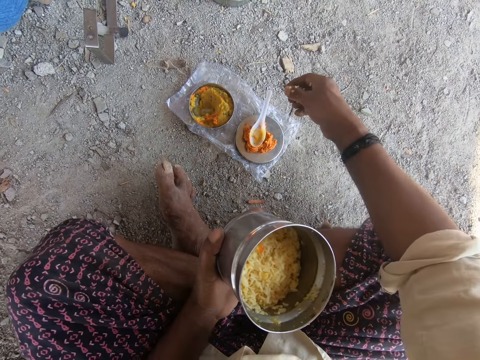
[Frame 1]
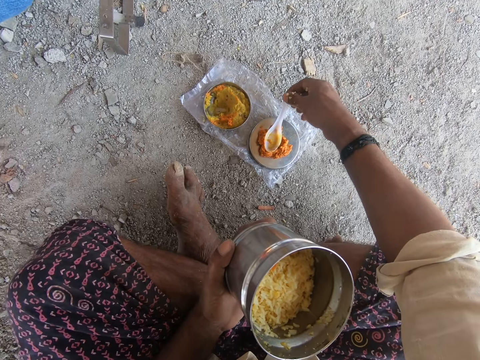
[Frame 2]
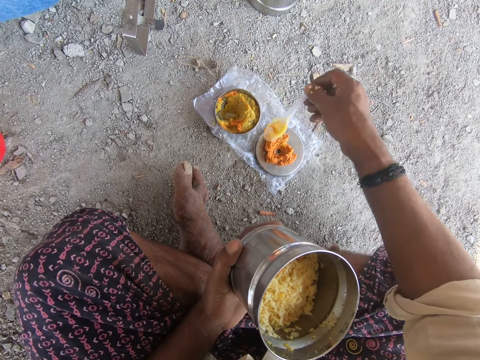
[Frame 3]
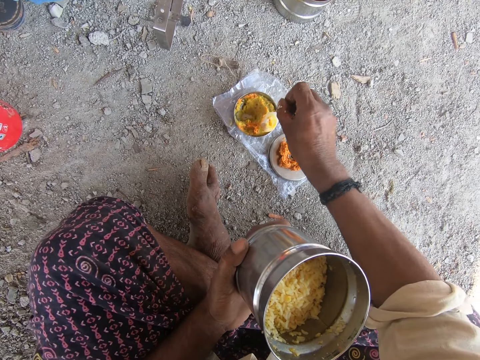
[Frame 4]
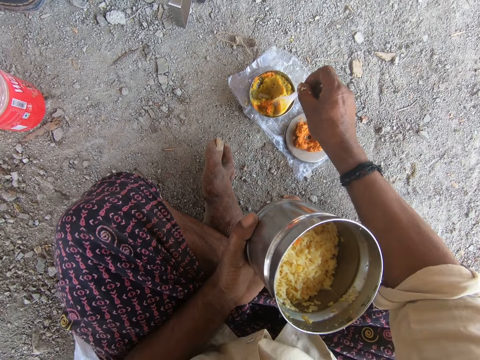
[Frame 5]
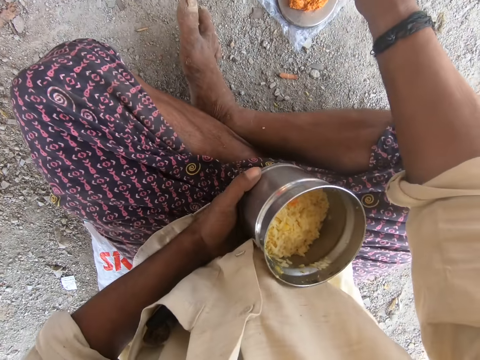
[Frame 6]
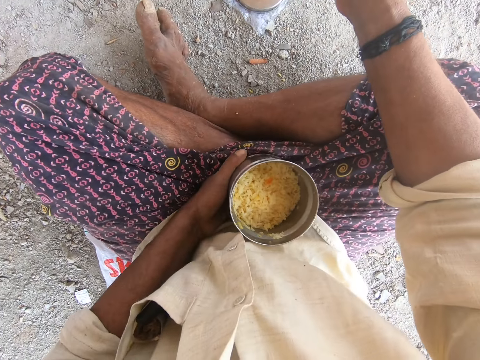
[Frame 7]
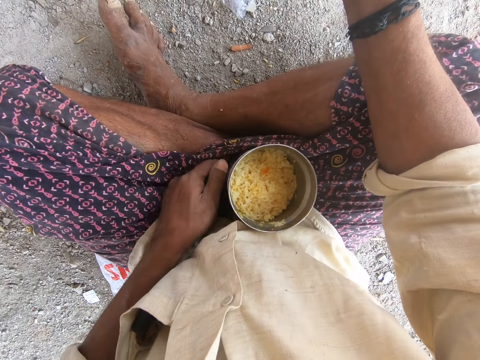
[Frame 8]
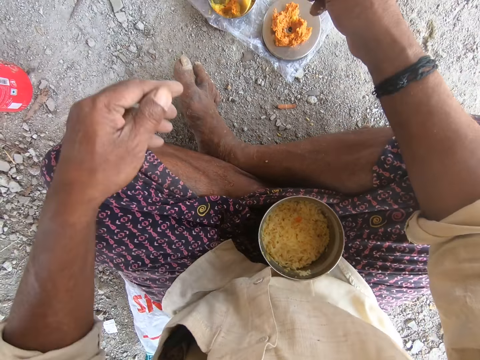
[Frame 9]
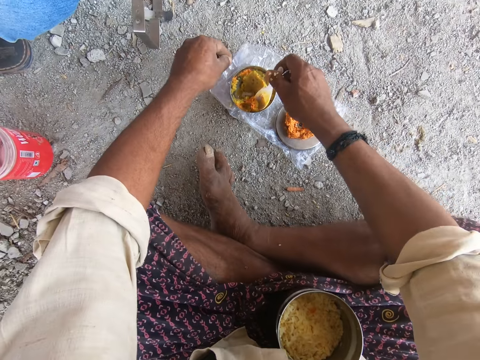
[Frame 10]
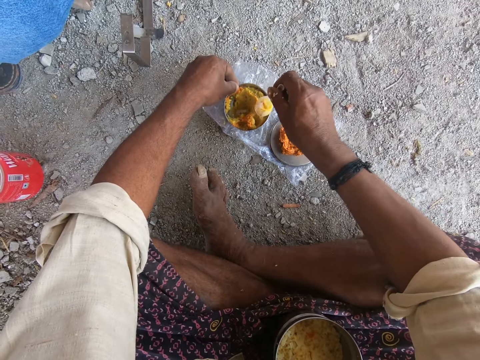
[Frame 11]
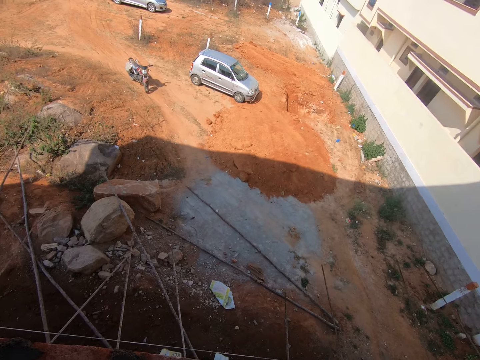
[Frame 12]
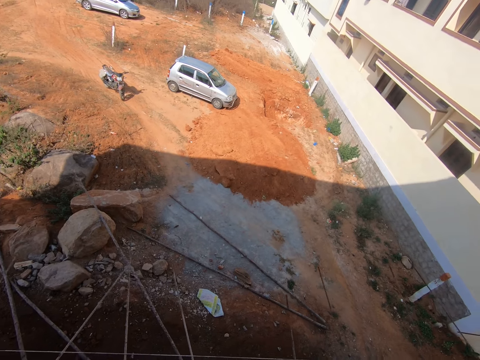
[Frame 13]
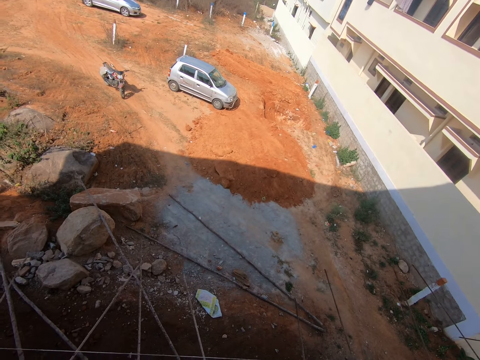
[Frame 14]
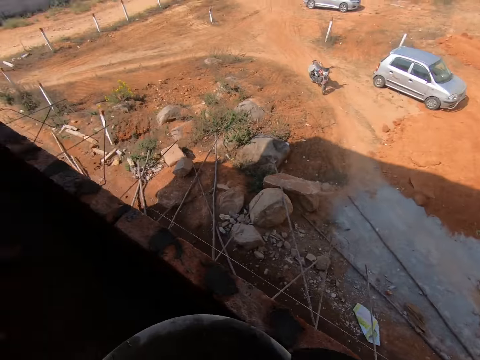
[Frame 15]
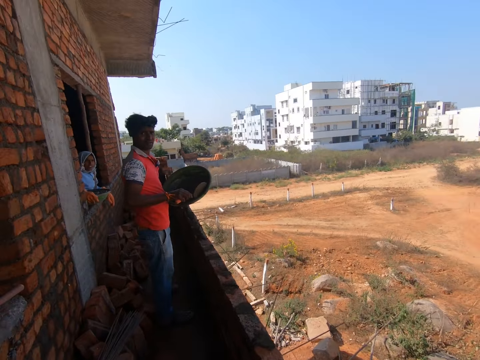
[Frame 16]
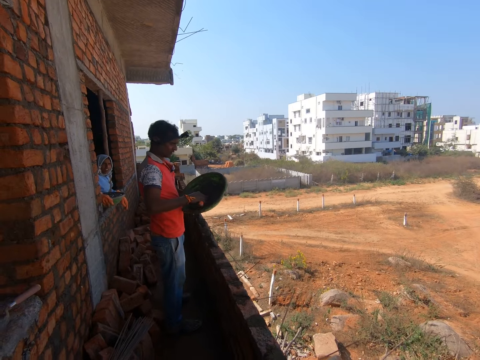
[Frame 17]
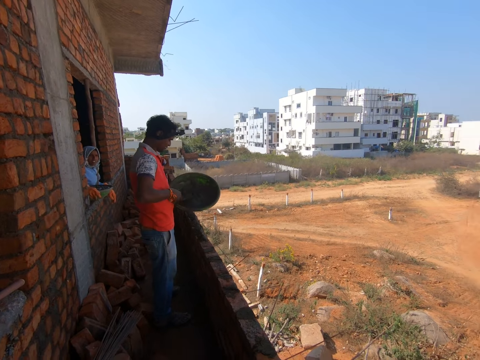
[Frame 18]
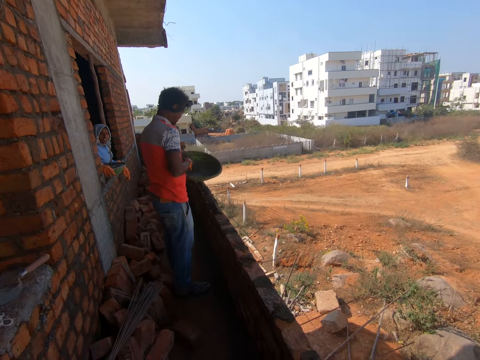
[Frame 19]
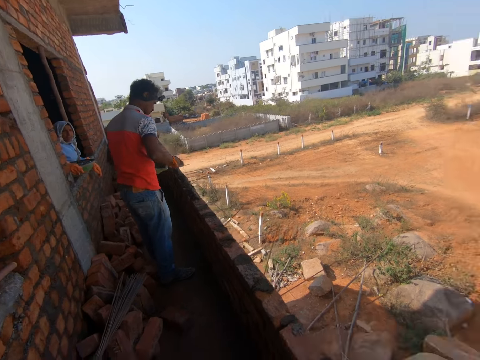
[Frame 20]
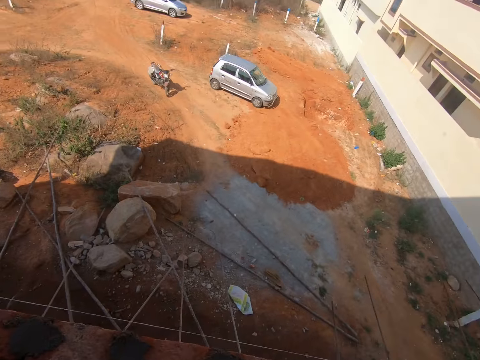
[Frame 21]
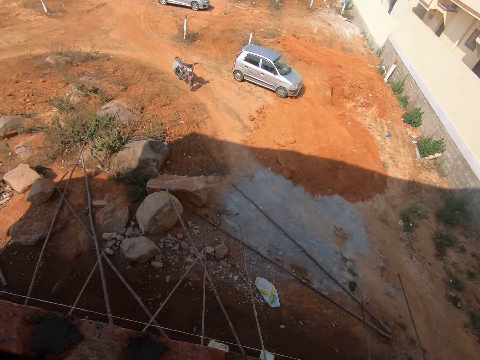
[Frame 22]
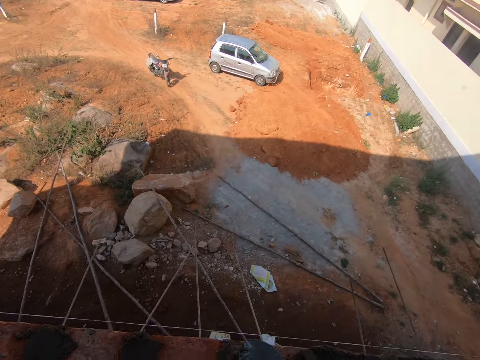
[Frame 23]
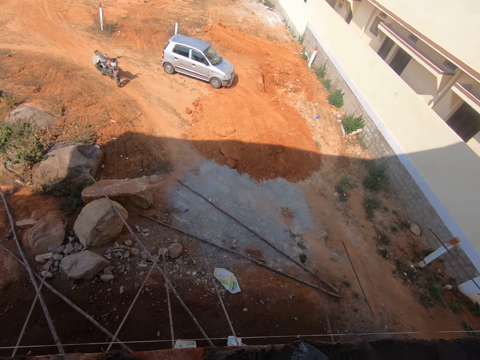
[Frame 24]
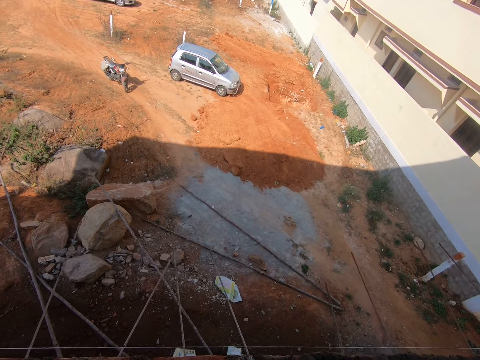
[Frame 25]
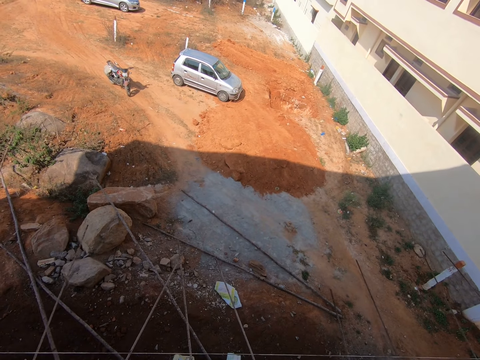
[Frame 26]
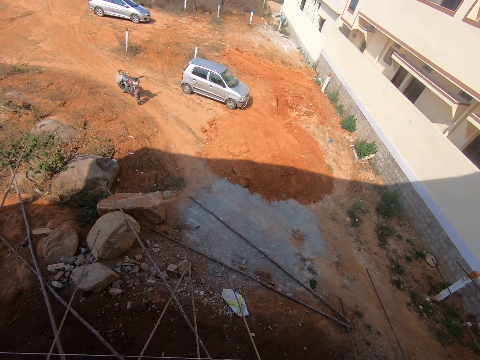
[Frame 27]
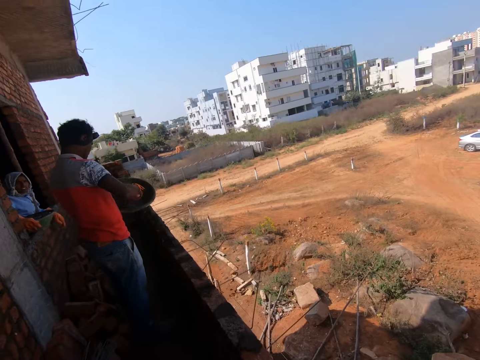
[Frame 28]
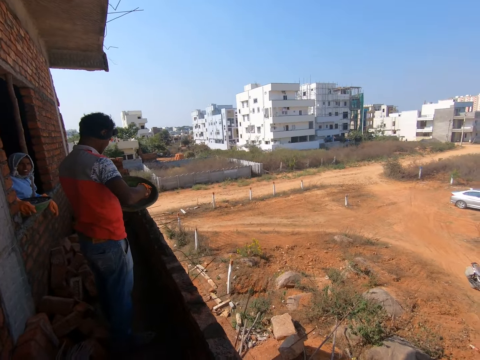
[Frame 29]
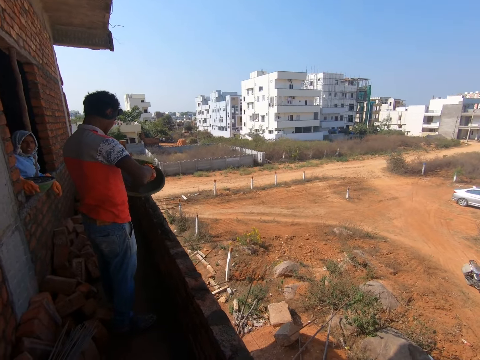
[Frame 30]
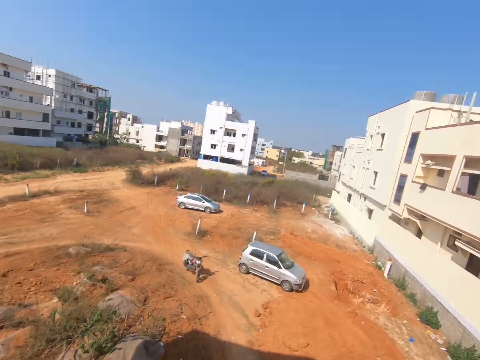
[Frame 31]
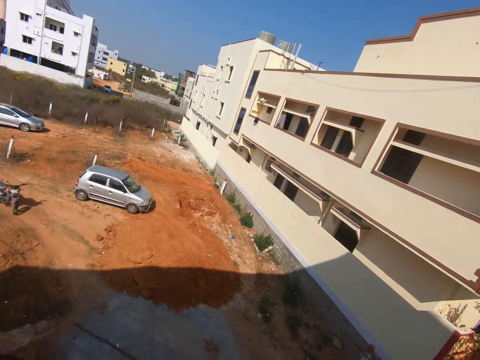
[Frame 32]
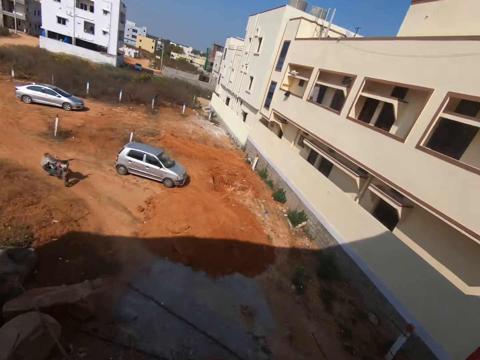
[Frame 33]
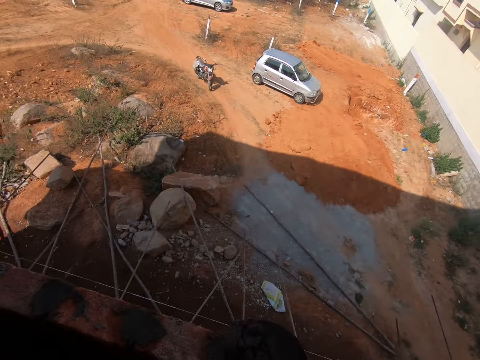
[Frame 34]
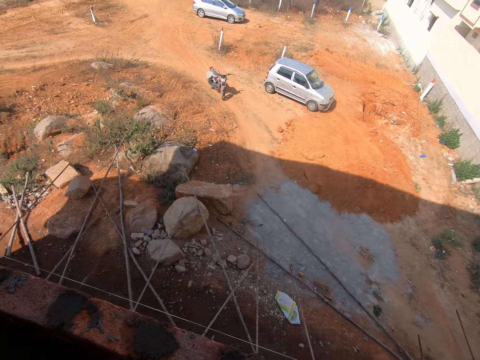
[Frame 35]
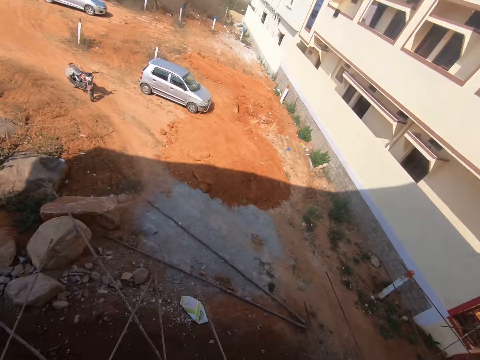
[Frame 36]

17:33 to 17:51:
The camera wearer picks a spoon from a plate of food spice. He scoops the food spice with the spoon. He puts a food can on his lap. He touches the food spice plate with his left hand. He looks around a compound. He looks at a person. The person scoops mortar from a trough with a trowel. The camera wearer turns around the compound. He looks at the person. The person scoops the mortar from the trough with the trowel. The camera wearer turns around the compound.

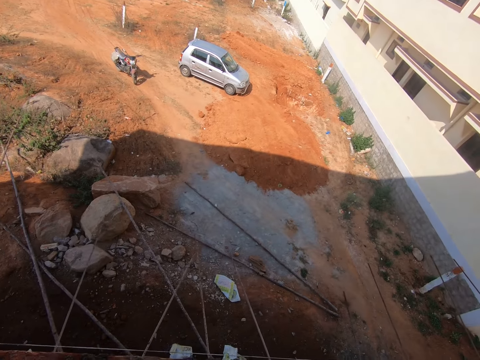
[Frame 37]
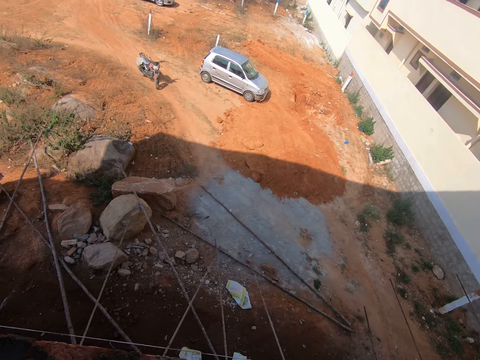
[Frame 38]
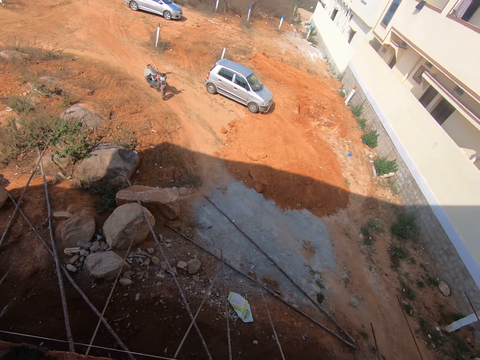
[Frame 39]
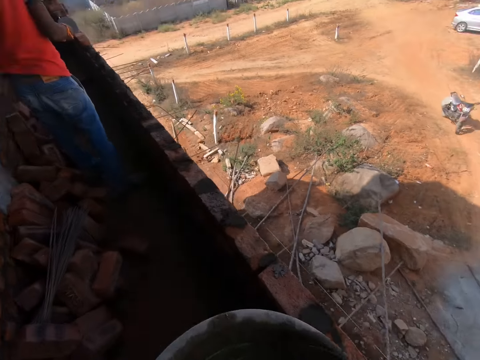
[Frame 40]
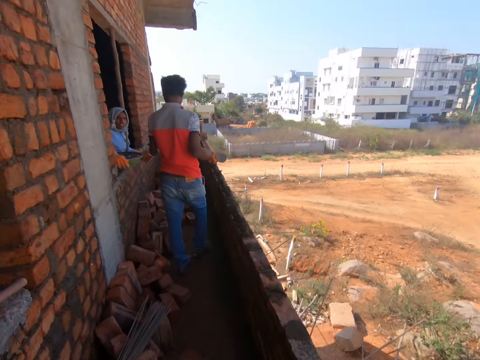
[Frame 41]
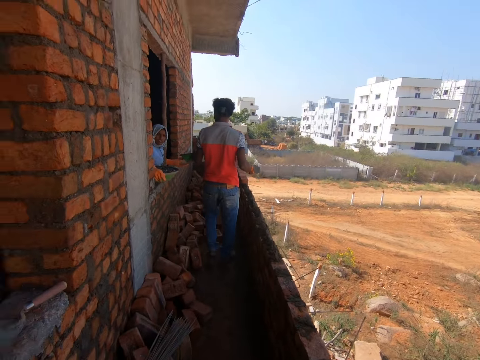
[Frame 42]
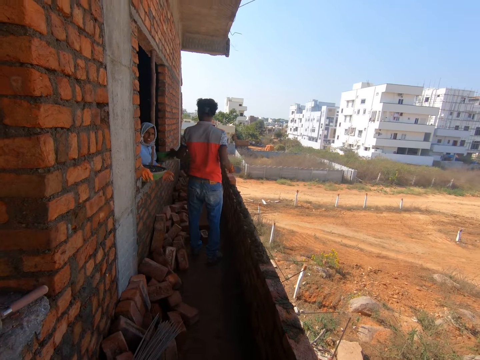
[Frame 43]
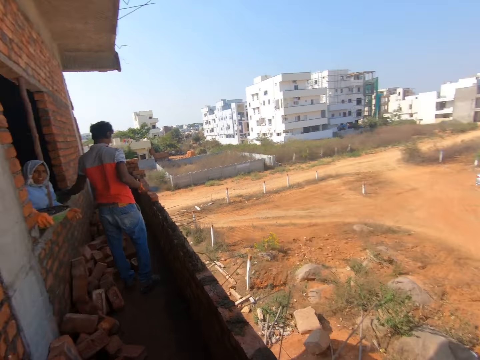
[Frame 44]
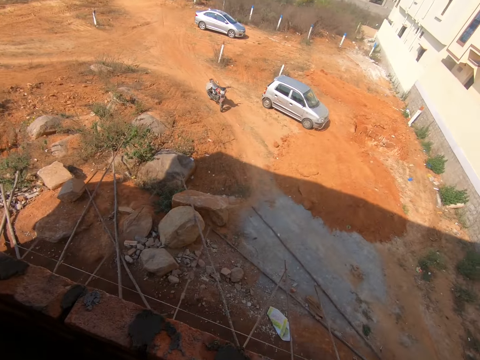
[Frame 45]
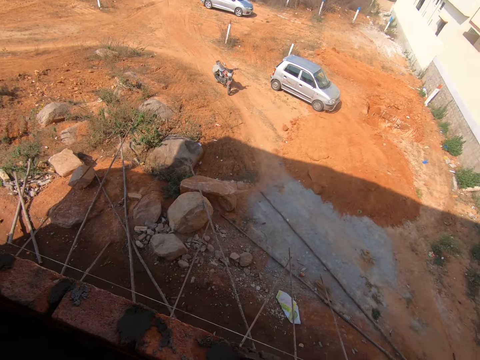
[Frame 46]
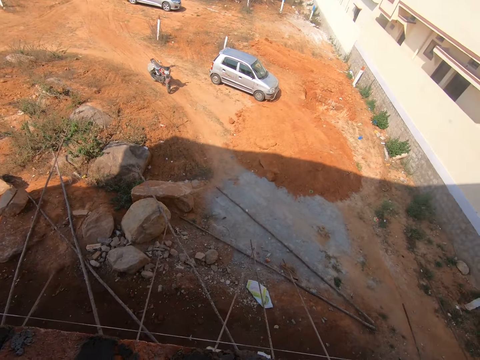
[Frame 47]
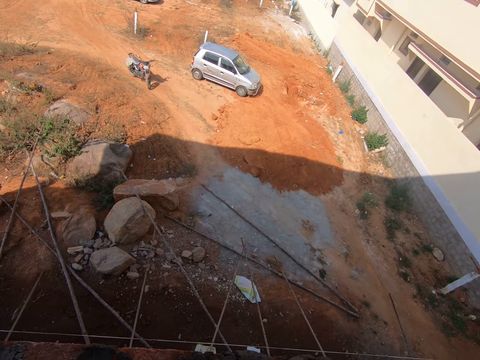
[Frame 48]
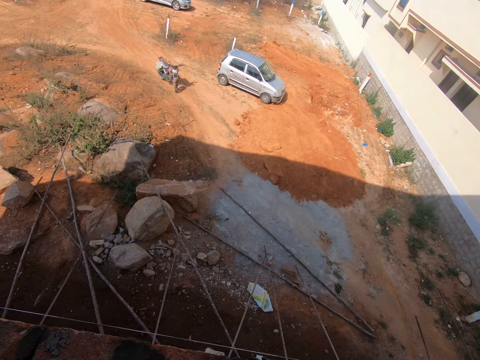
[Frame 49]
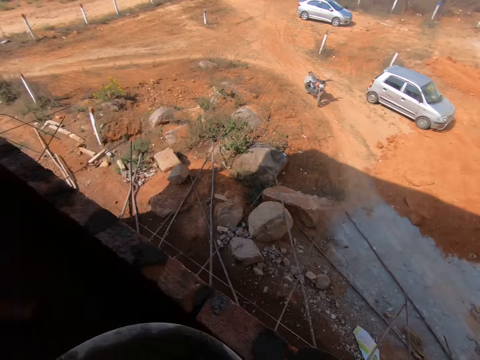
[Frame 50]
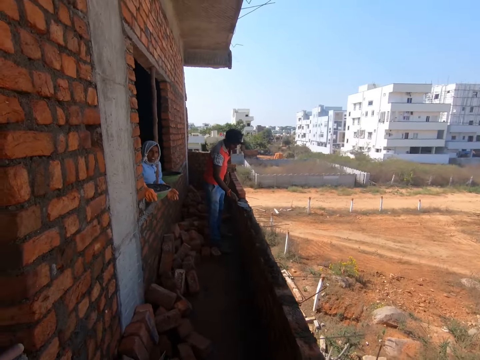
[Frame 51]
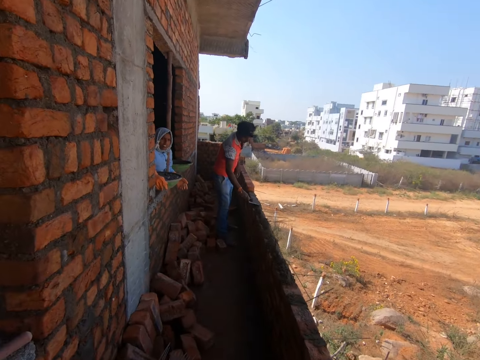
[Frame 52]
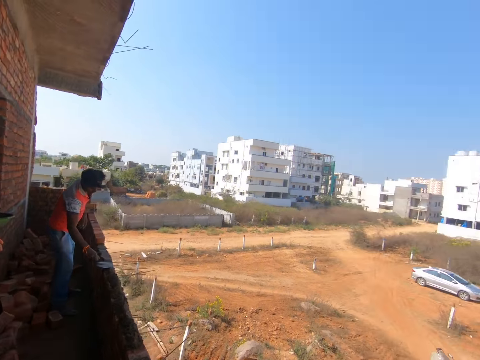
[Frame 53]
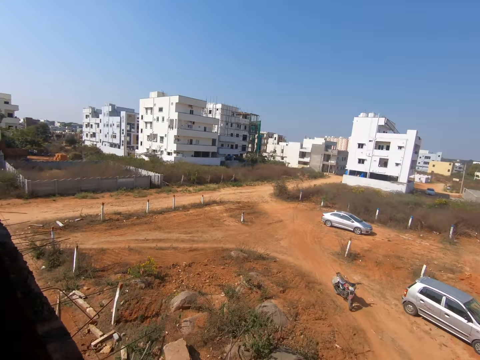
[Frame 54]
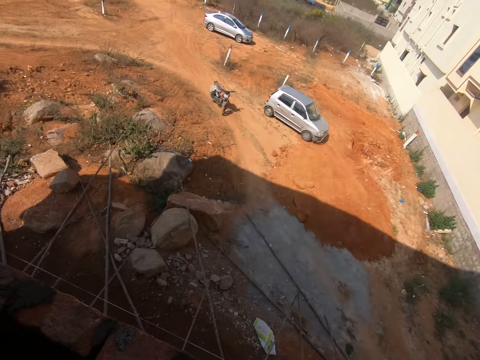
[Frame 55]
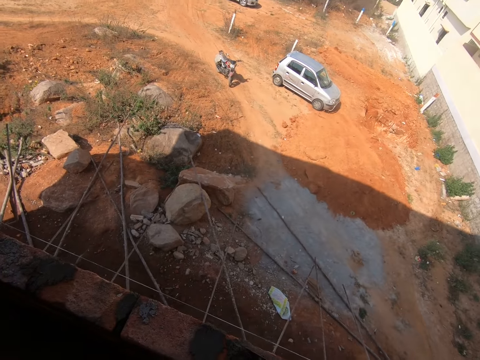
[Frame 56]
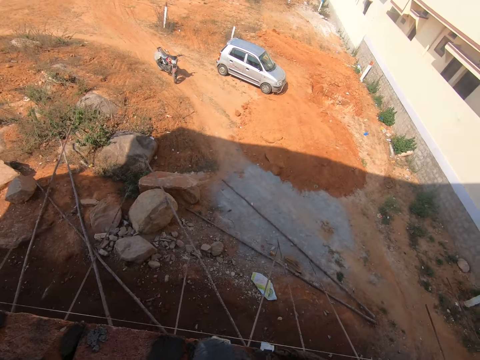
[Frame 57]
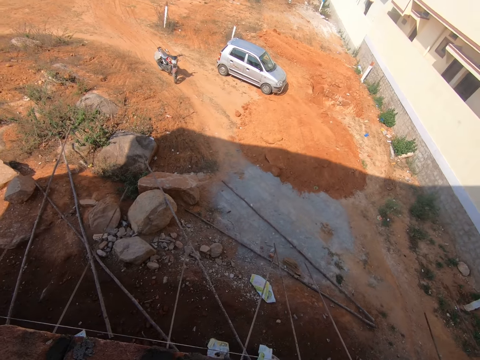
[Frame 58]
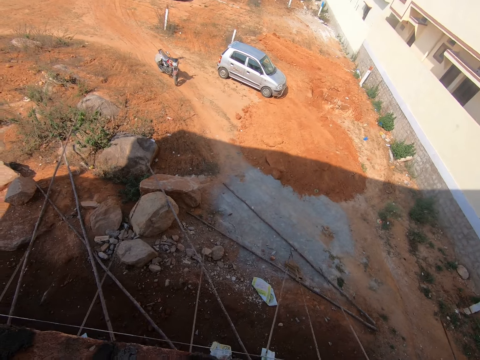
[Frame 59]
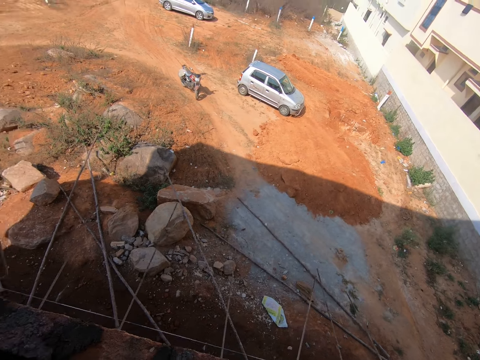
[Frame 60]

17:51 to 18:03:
The camera wearer looks at a person. The person walks around a building. The person gives another person a trough. The camera wearer turns around a compound. They look at the first person. The first person spreads mortar on a wall with a trowel. The camera wearer turns around the compound.
